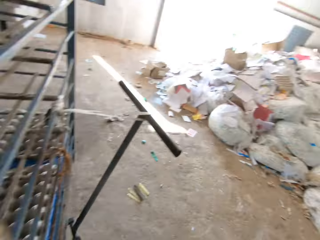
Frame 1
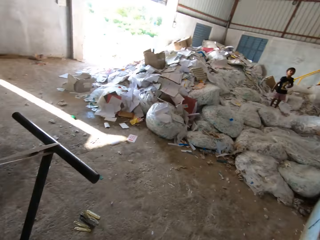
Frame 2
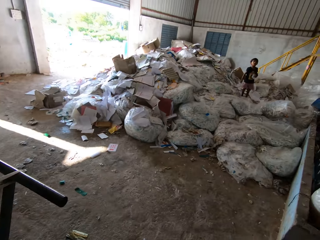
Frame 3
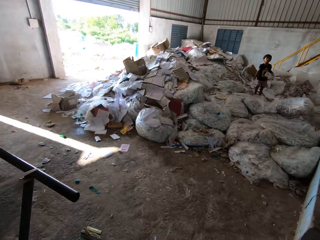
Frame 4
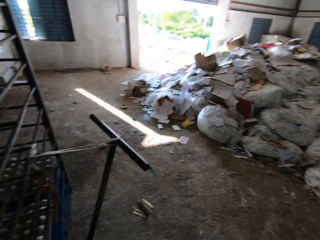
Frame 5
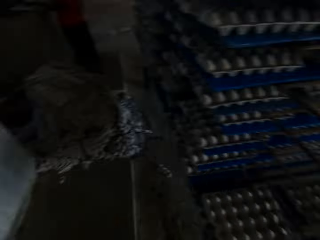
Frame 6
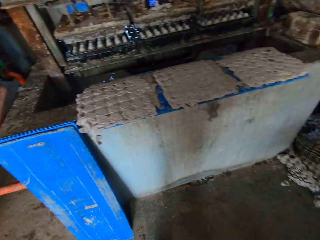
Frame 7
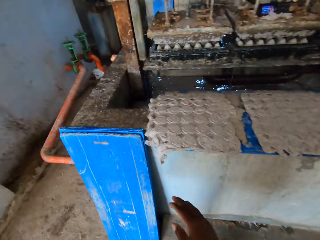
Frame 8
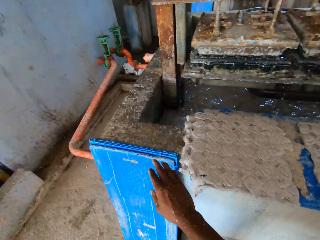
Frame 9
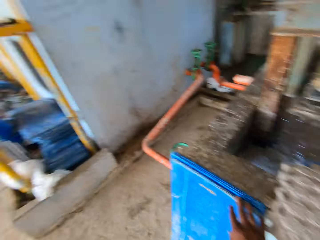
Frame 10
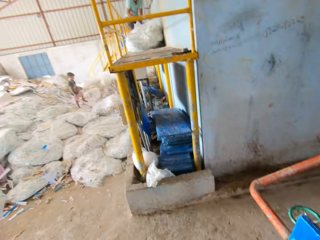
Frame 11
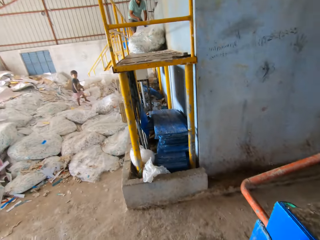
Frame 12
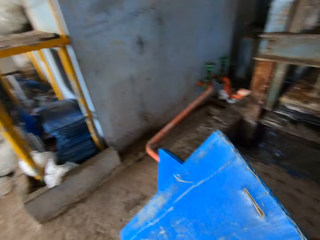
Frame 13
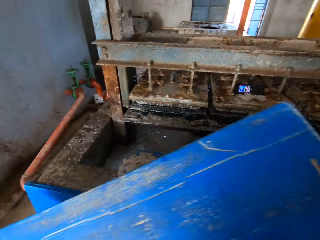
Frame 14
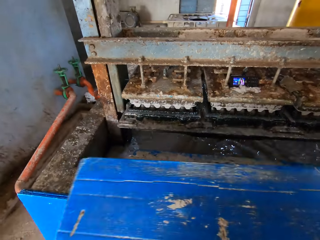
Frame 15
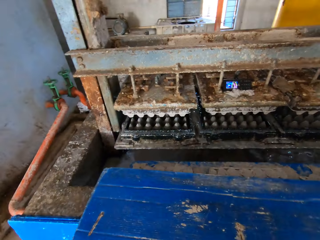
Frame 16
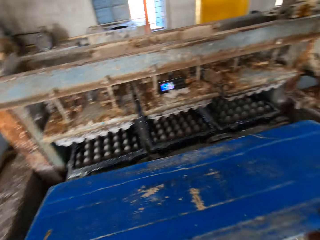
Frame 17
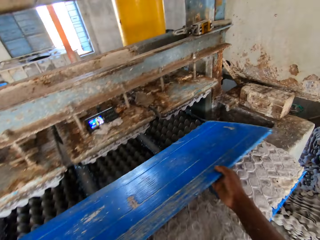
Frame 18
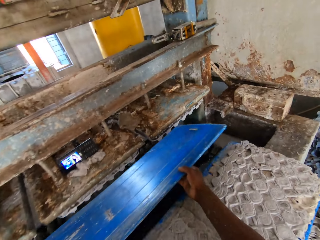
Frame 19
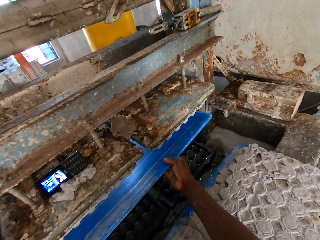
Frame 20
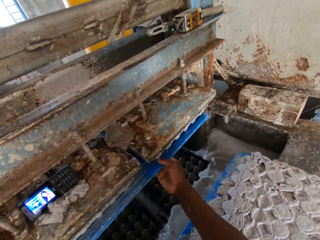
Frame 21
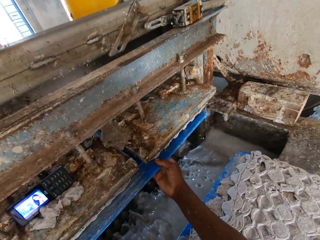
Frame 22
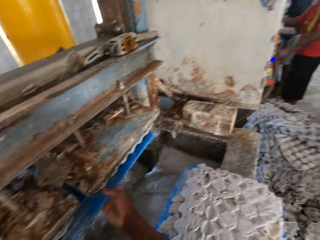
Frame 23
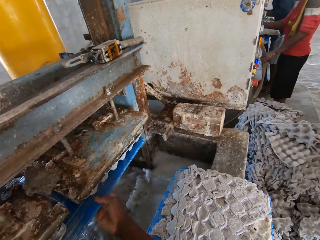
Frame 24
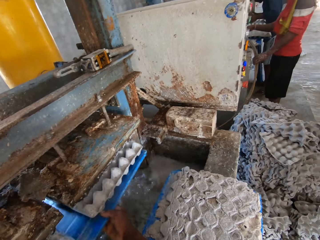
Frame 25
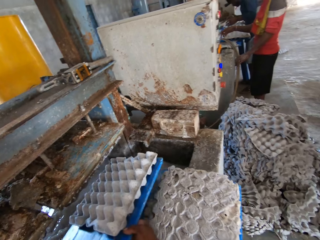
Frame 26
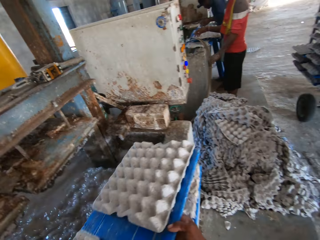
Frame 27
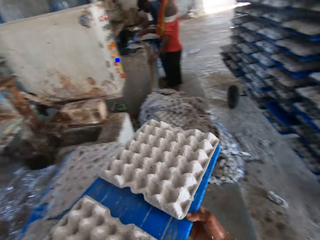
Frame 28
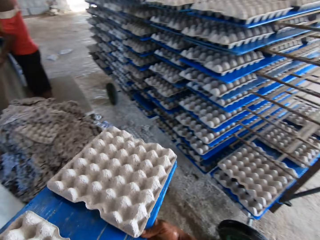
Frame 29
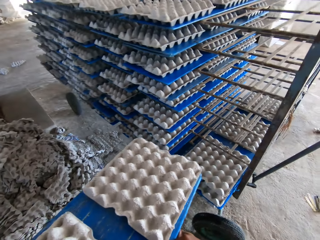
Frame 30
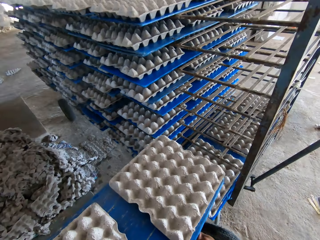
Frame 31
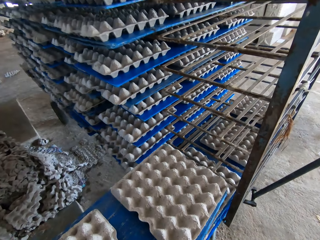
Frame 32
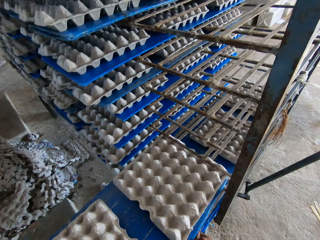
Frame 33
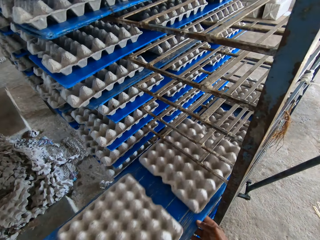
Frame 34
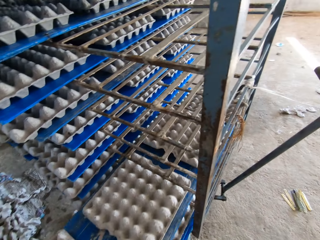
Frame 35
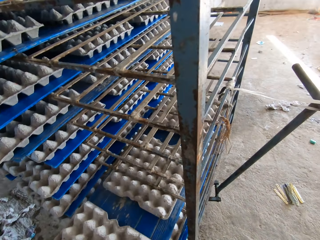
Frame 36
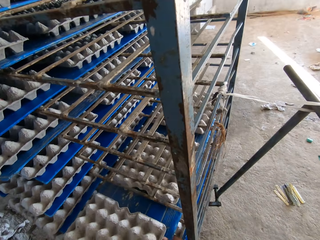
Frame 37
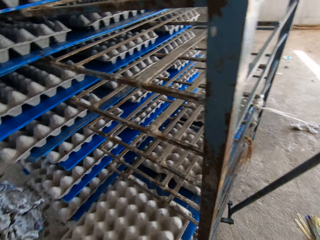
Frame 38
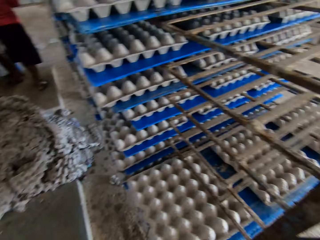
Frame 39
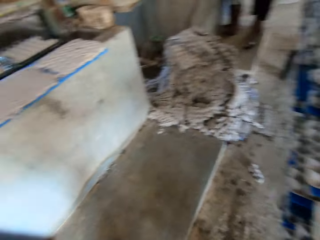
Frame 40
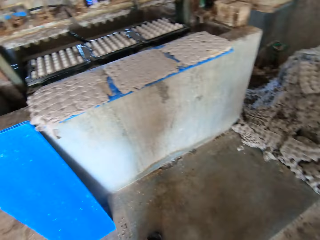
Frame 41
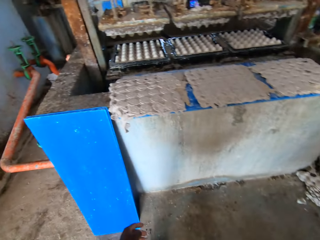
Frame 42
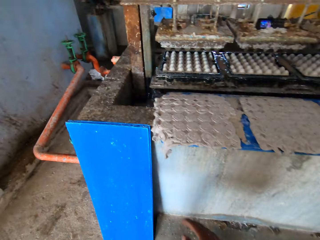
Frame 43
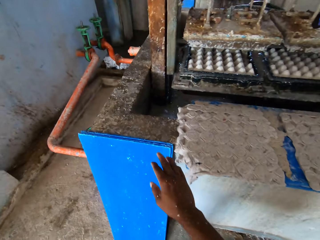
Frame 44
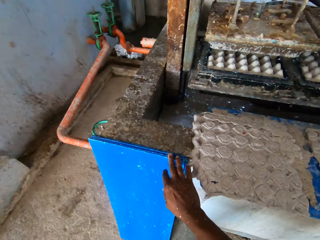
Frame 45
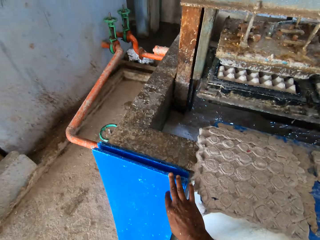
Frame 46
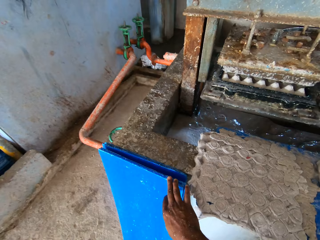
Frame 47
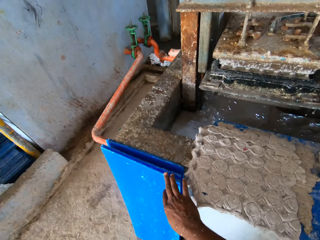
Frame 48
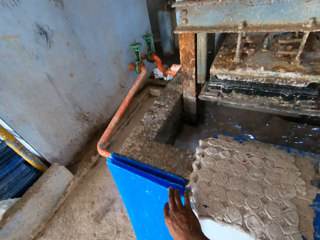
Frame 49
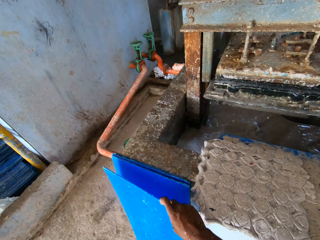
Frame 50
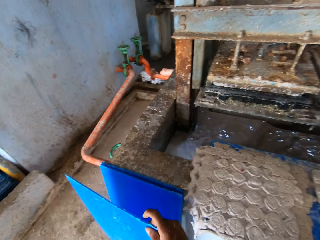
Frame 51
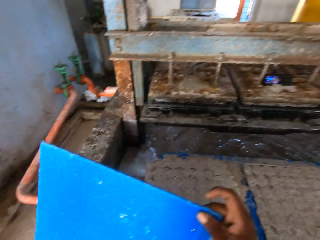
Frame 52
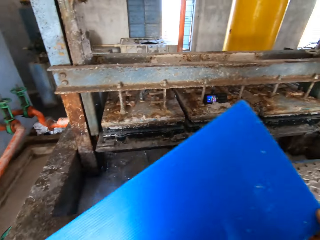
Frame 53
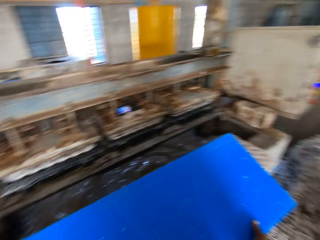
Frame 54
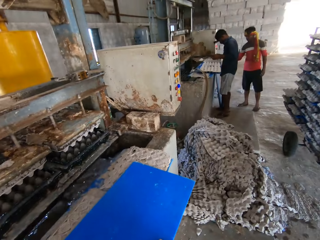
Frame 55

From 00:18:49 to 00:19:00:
The camera wearer looks around. He picks up a board or plywood from the ground with his right hand. He places the plywood on the machine. He collects some egg trays from the pulp molding machine with the board in his hands. He interacts with a man. He picks the plywood from the machine. He talks. He puts the board in the tray rack with both hands. He picks up a board from the ground with his right hand.

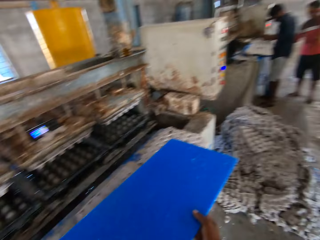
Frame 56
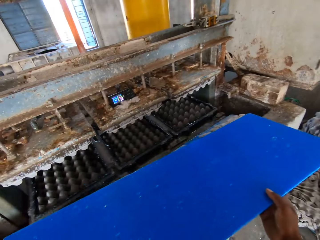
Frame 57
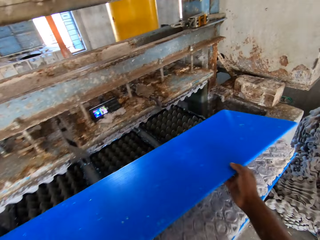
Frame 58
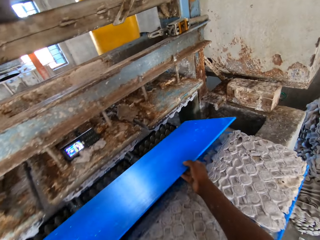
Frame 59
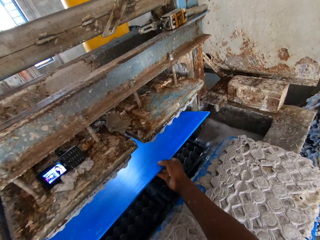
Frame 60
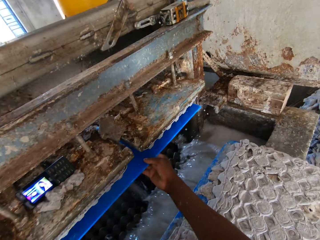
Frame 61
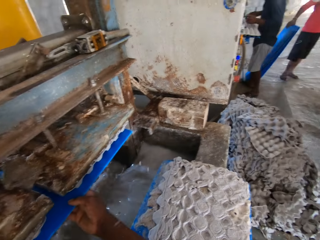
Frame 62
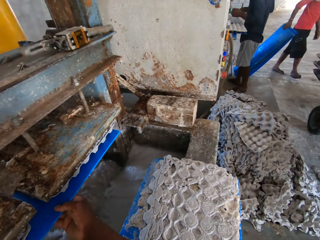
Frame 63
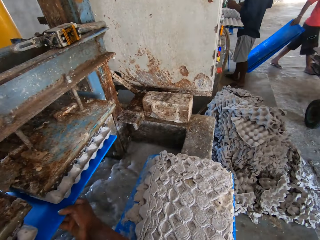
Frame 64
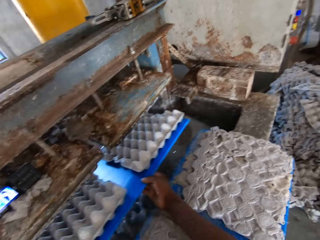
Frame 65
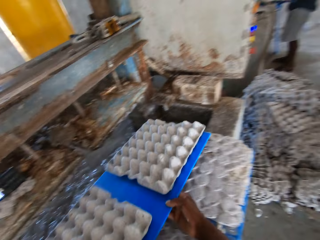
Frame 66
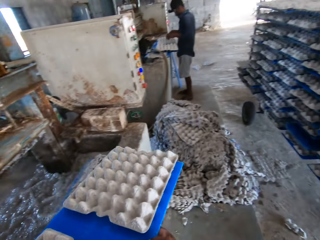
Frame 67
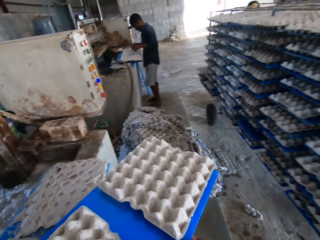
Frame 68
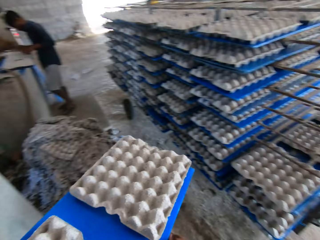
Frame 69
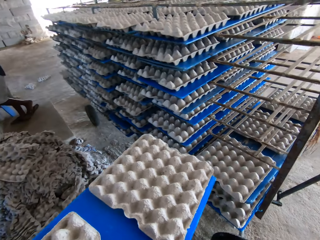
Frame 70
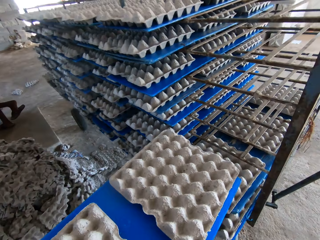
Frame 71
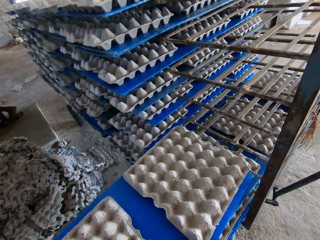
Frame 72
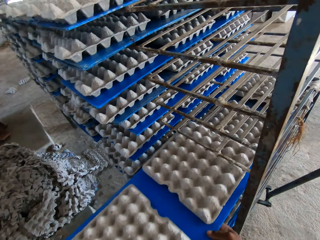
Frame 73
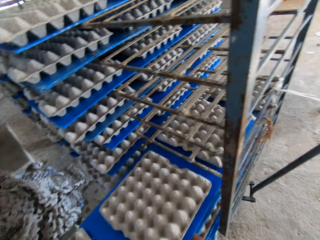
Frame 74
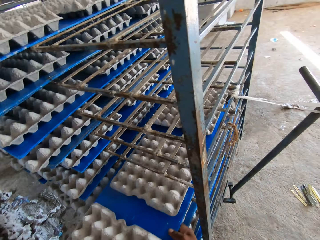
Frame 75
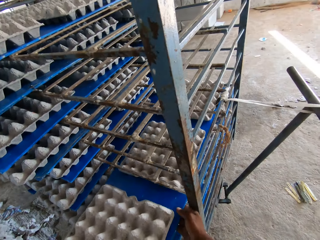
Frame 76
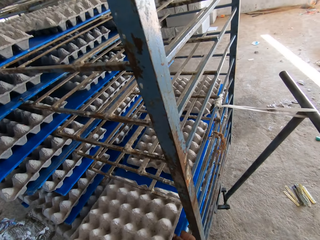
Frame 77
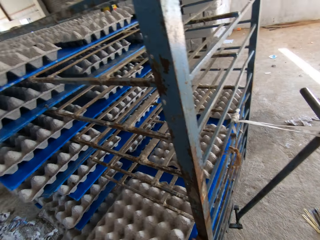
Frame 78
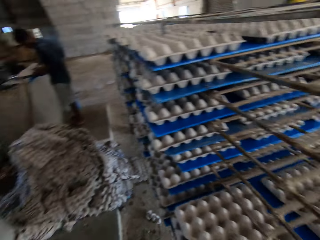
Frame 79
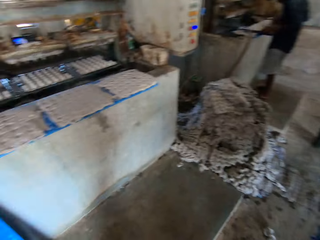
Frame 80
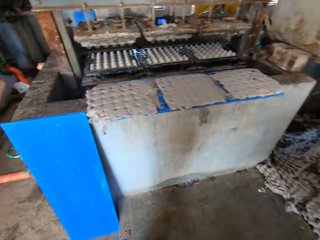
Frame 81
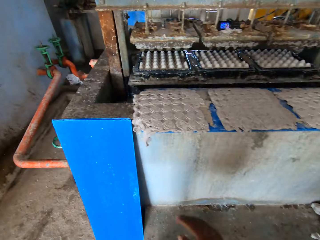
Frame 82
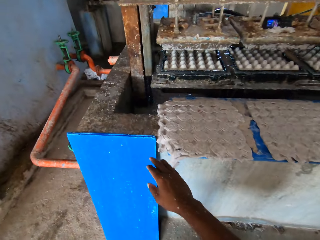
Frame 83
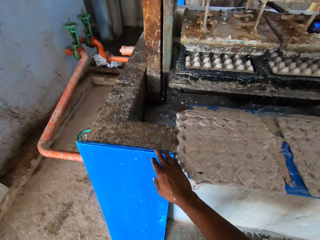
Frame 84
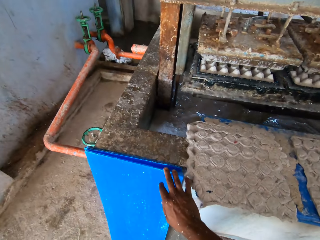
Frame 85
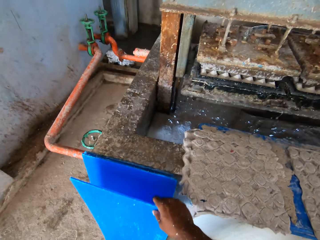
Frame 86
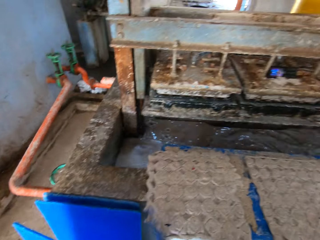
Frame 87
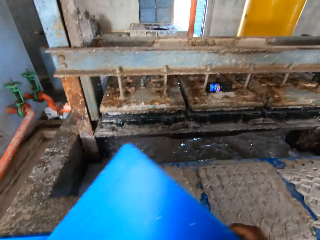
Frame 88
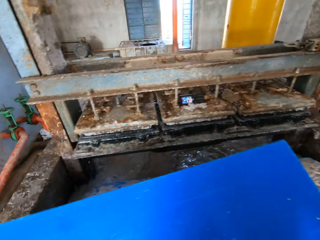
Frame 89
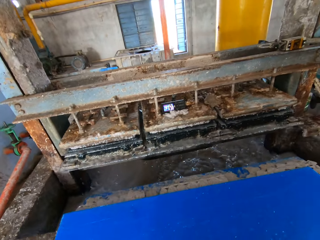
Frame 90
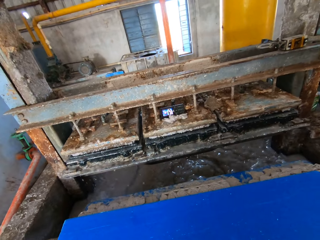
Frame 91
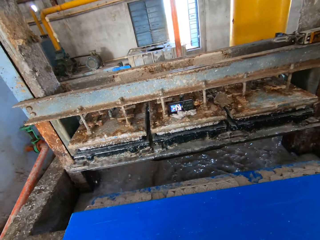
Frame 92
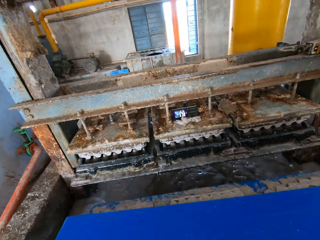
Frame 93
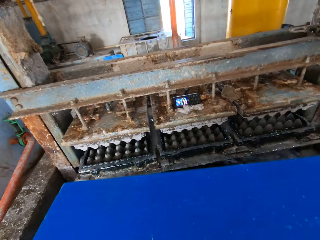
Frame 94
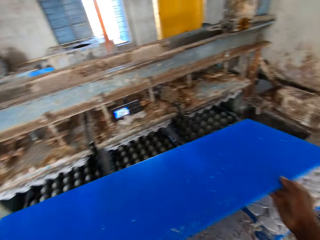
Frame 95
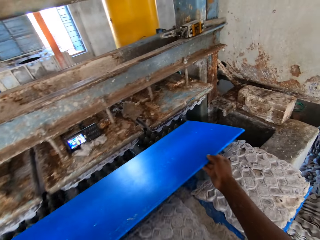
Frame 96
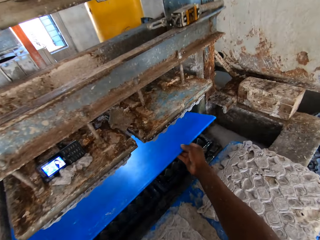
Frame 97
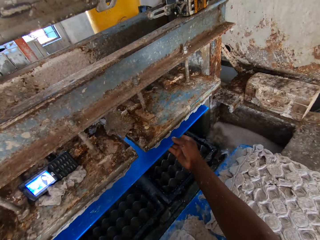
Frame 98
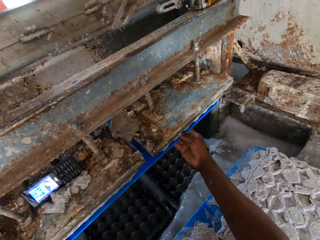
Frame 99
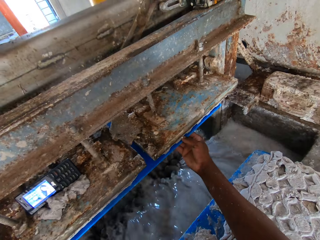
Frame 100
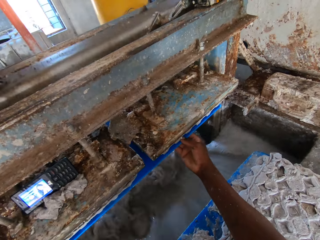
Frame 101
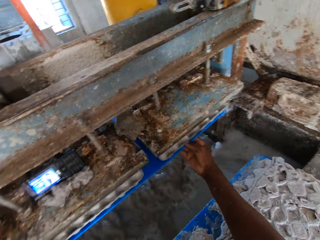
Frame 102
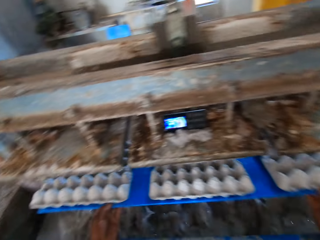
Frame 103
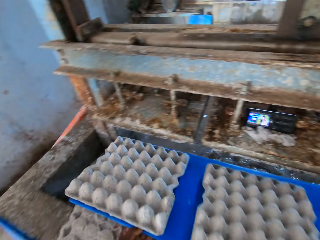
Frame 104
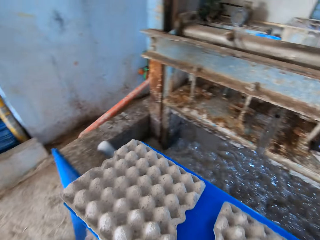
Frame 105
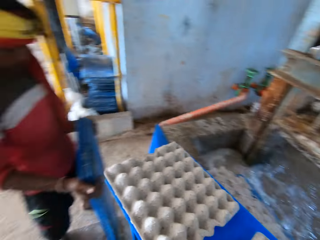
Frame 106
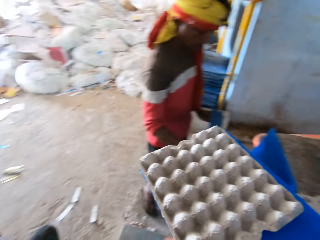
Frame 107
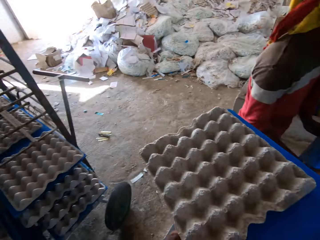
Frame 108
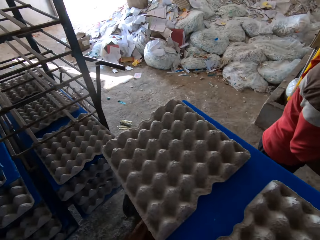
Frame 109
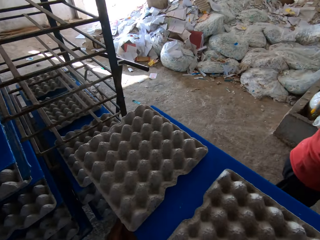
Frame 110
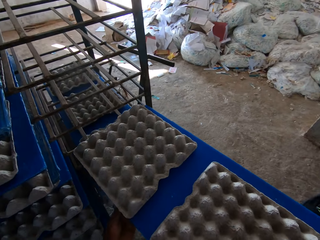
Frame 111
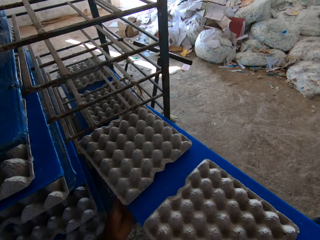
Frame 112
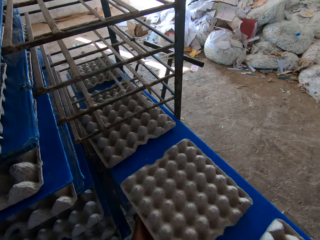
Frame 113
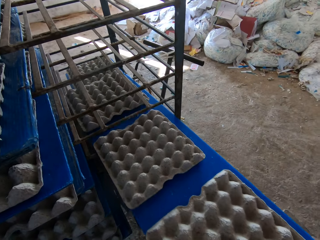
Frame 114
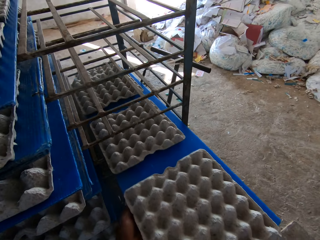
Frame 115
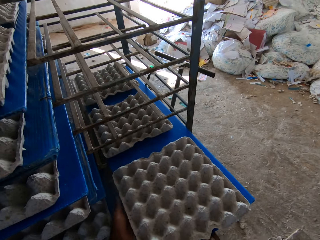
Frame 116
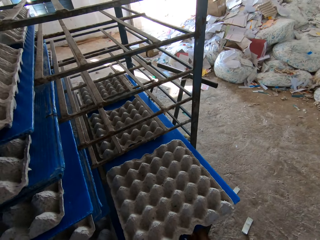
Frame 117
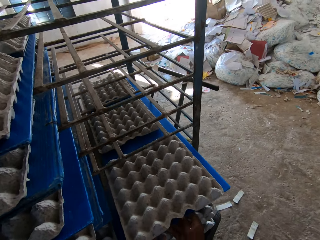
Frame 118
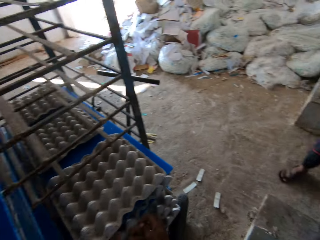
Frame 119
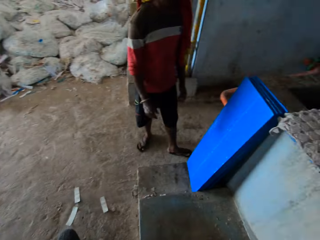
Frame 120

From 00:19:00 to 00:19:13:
The camera wearer places the plywood or board on the machine. He collects some egg trays from the pulp molding machine with the board in his hands. A man drags some boards on the ground with his right hand. The camera wearer picks the plywood from the machine. He puts the board in the tray rack with both hands. He looks around. He picks up a board from the ground with his right hand. He drops the board on the board of smashed egg trays with his hands. He places the plywood on the machine. He collects some egg trays from the pulp molding machine with the board in his hands. He picks the plywood from the machine. He puts the board in the tray rack with both hands.
